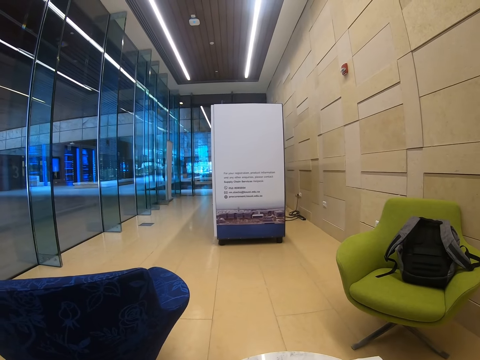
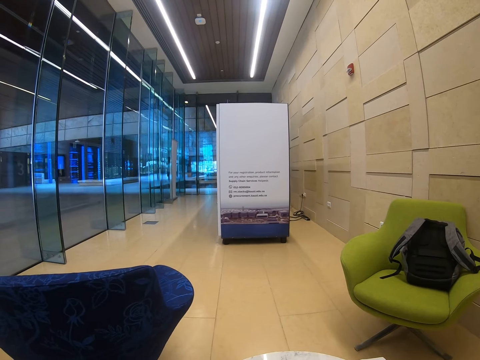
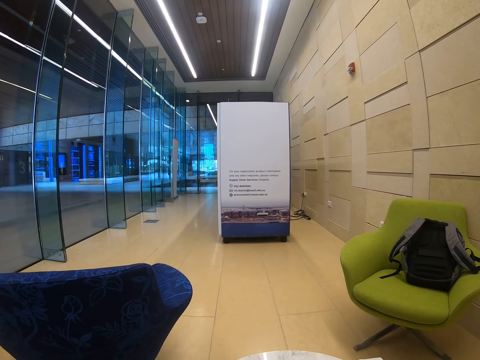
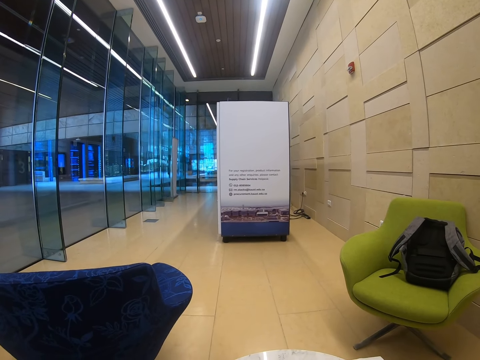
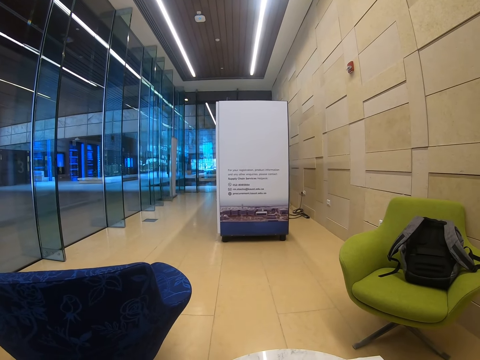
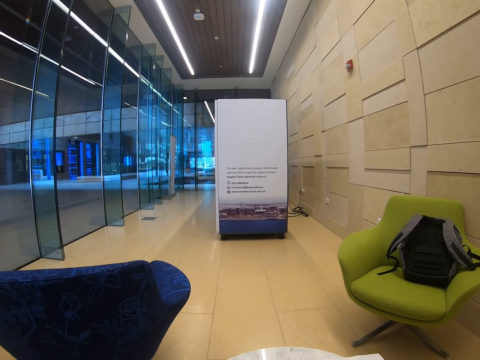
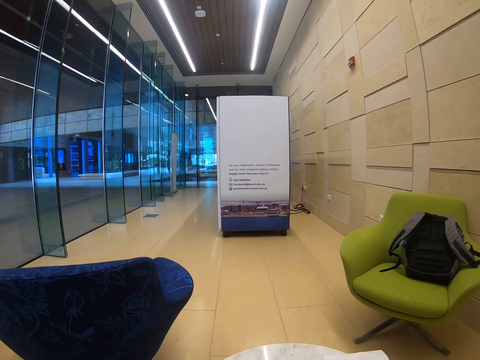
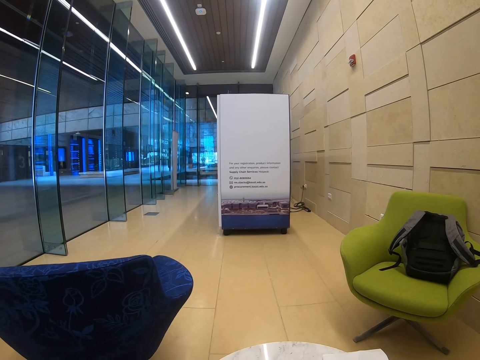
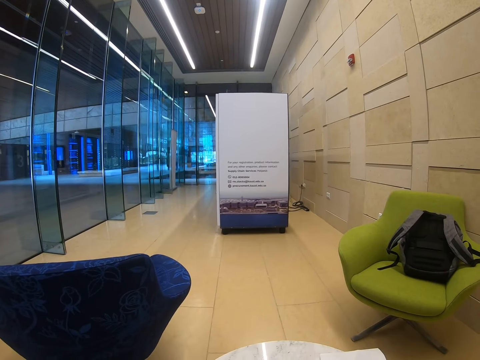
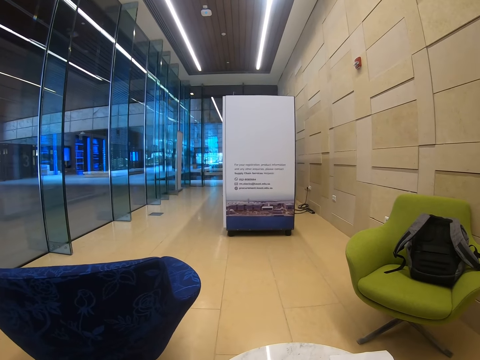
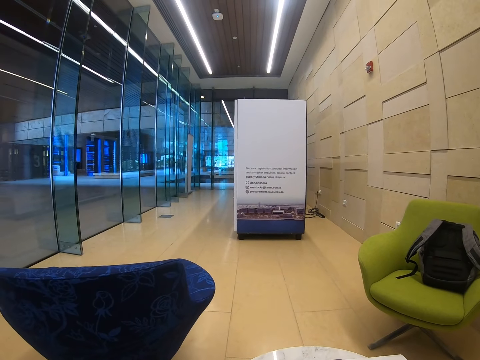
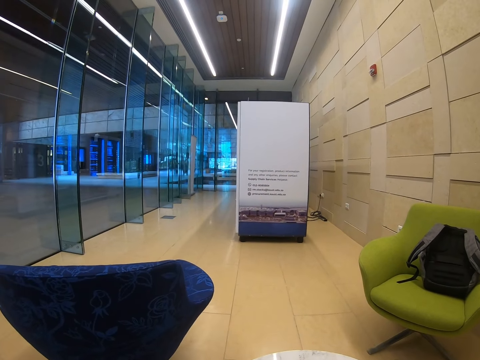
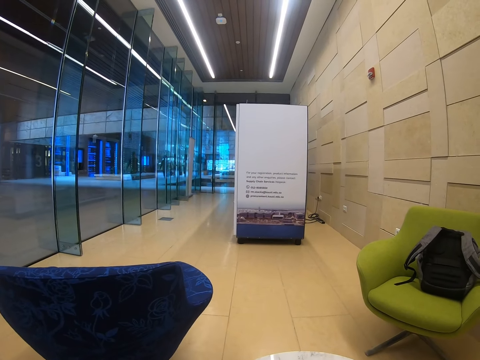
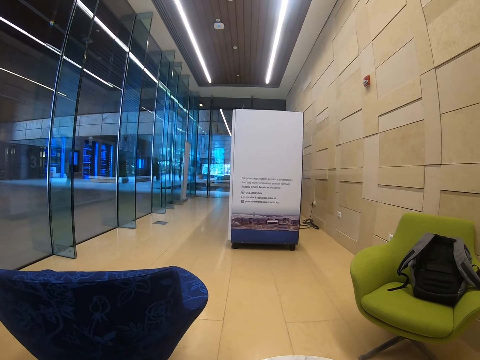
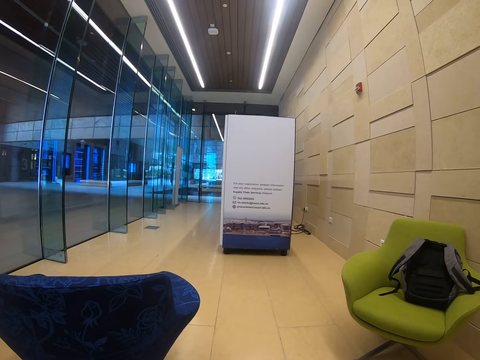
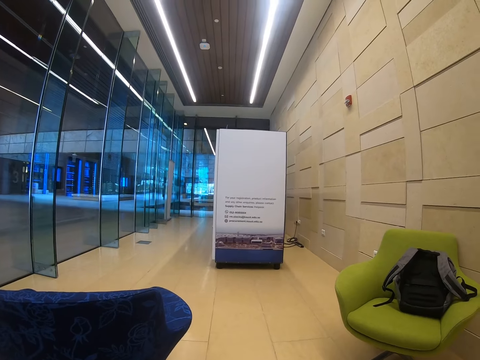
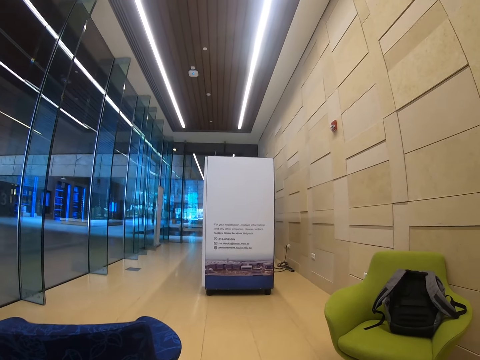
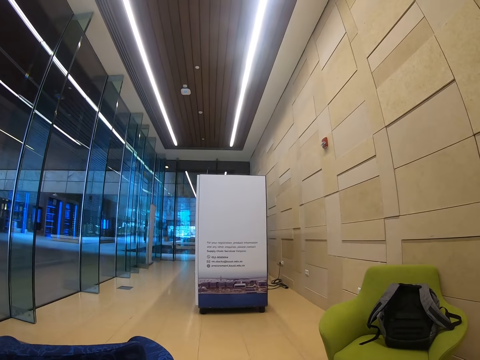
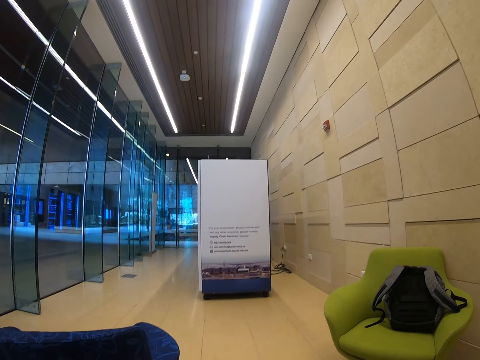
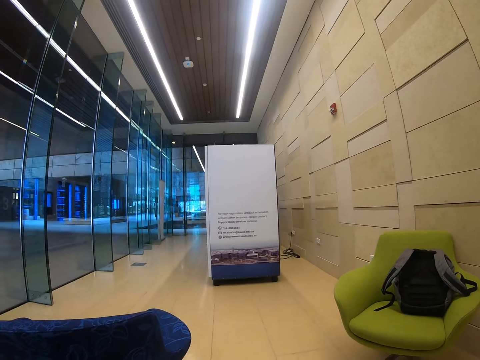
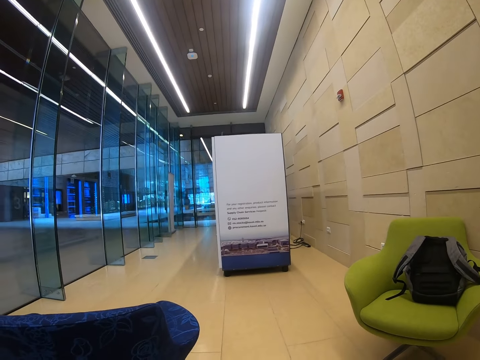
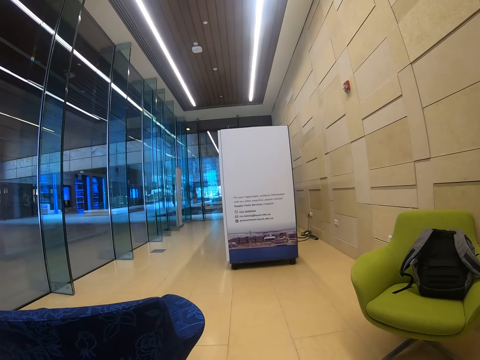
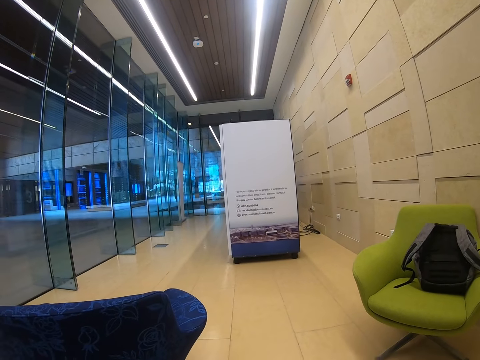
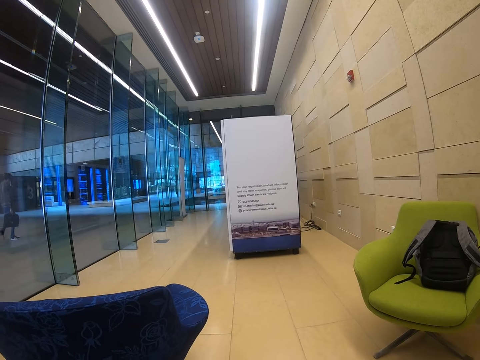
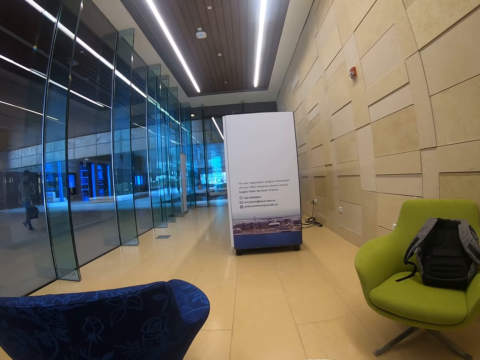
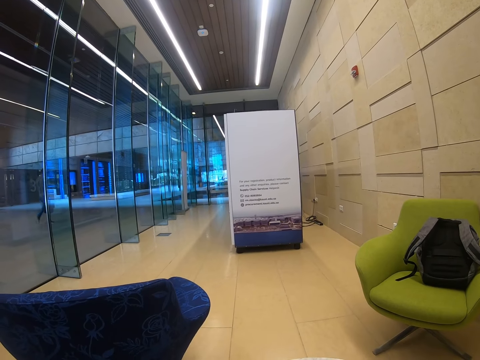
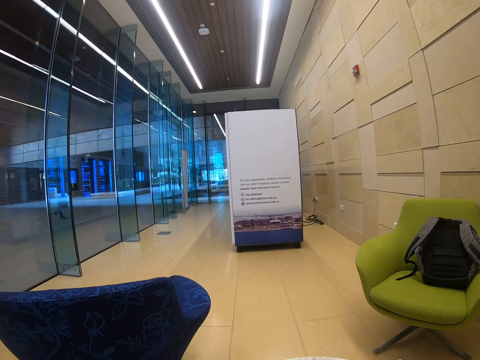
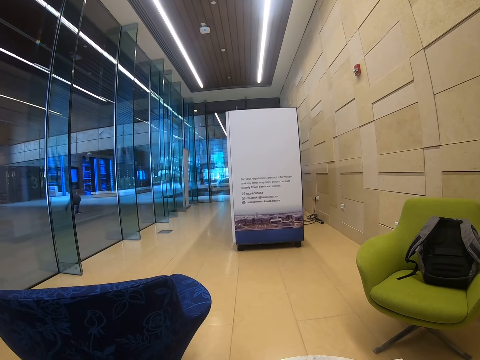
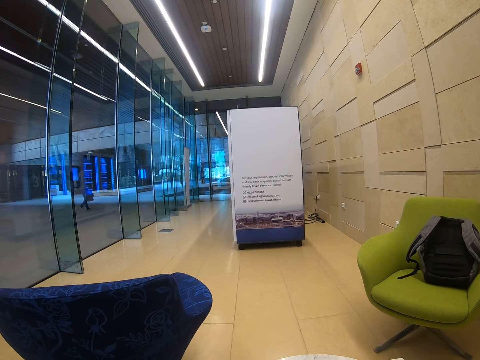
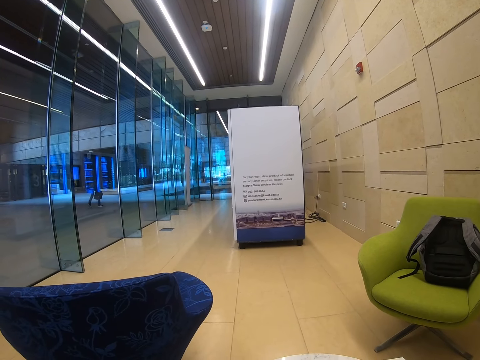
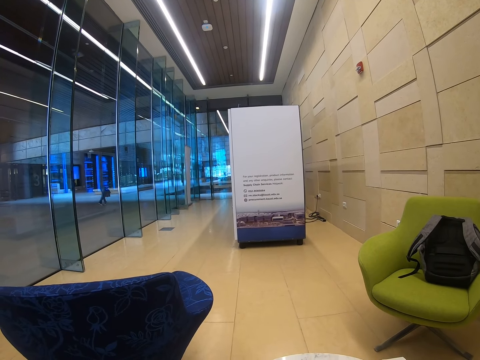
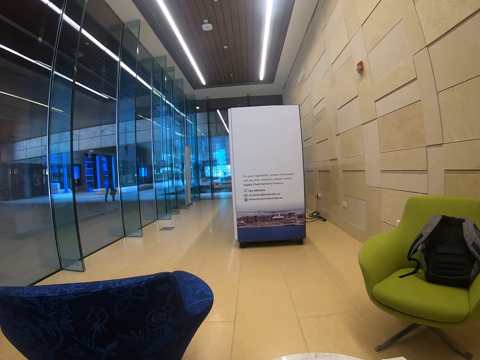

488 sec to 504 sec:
The camera wearer looks around. They look at the building.

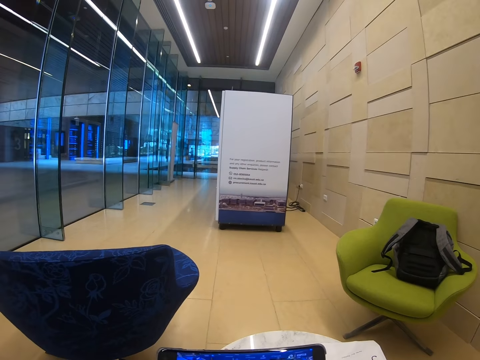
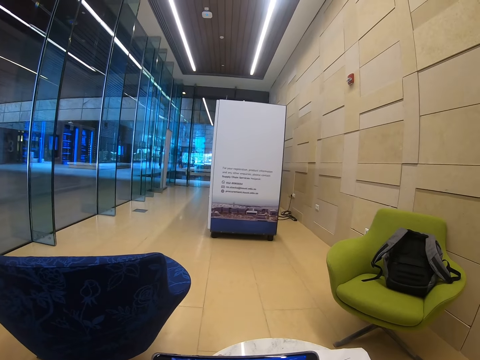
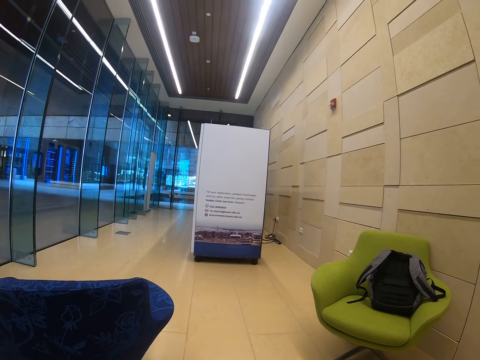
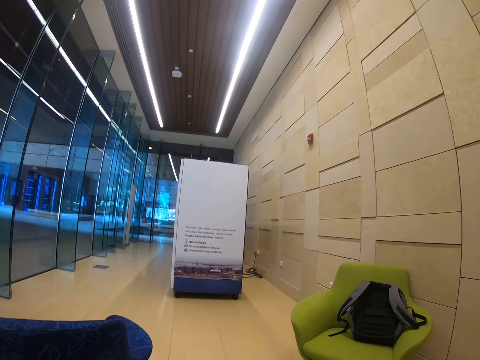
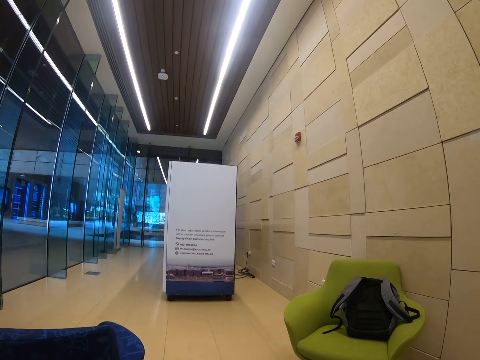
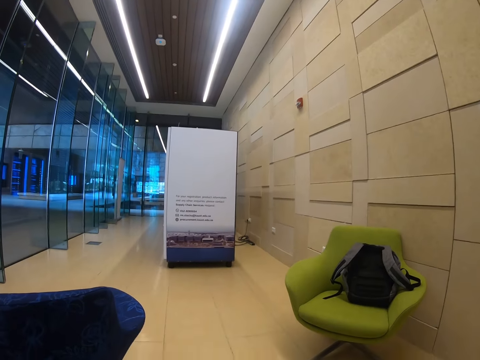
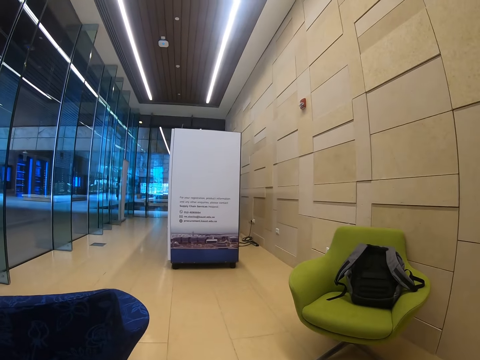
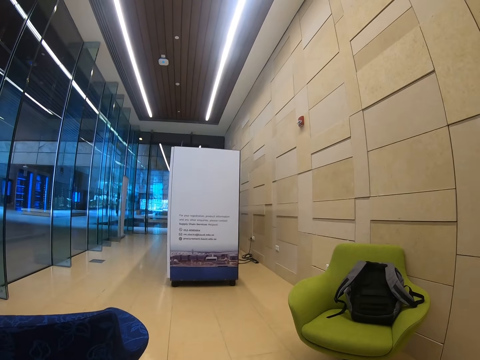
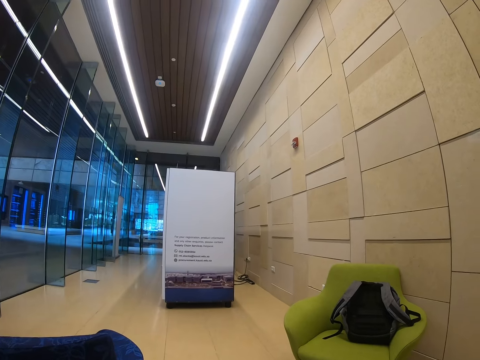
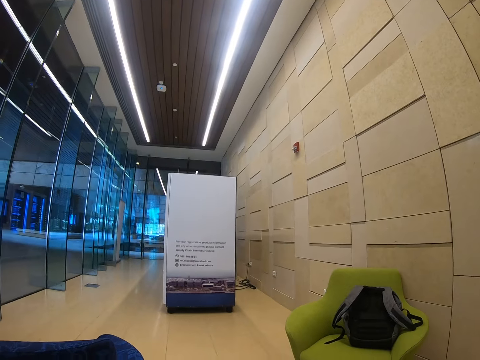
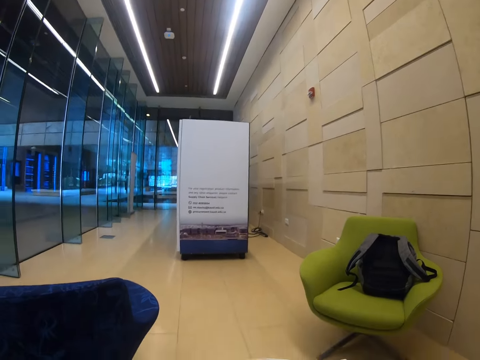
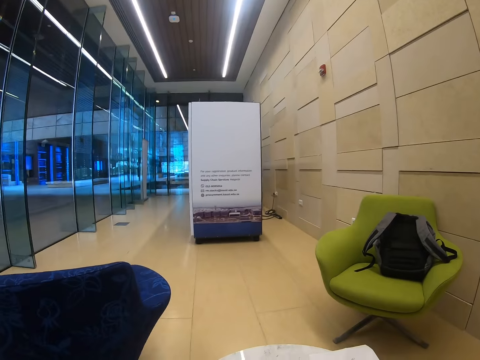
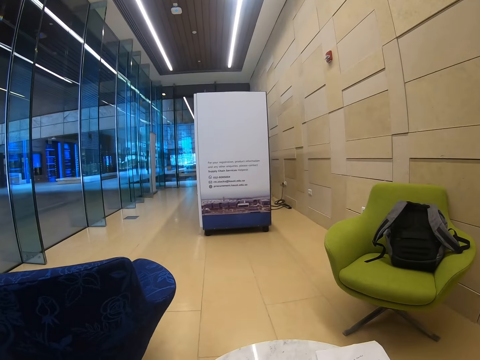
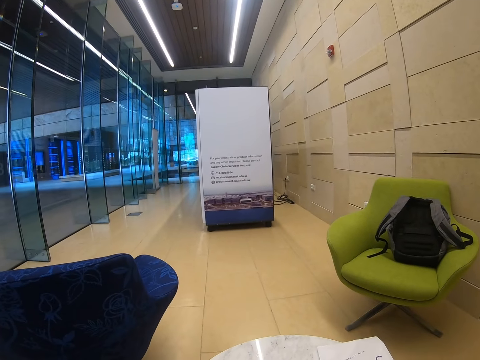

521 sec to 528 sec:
The camera wearer stares at the phone.
